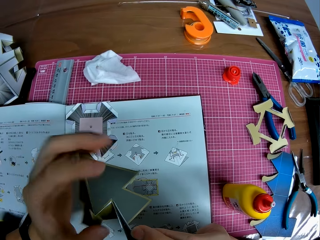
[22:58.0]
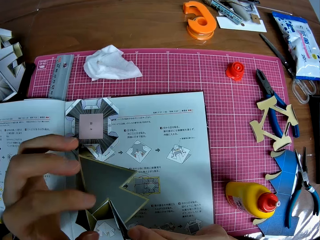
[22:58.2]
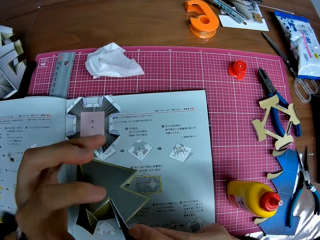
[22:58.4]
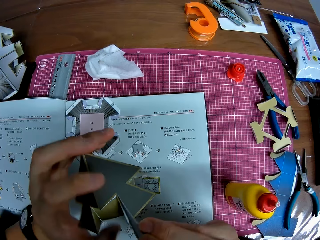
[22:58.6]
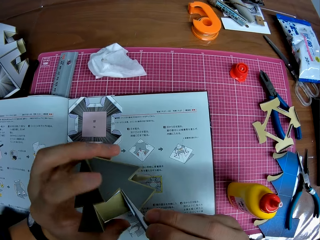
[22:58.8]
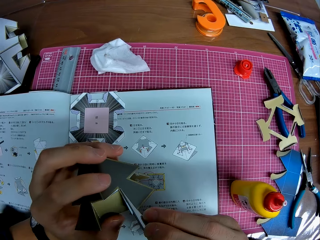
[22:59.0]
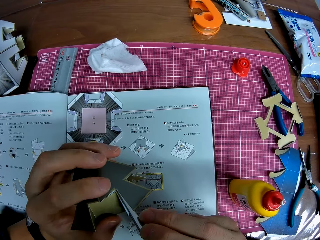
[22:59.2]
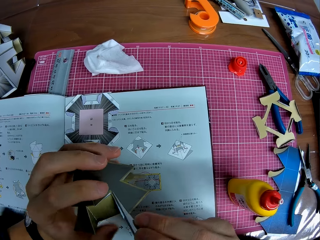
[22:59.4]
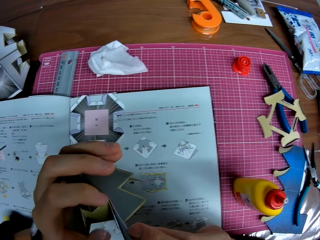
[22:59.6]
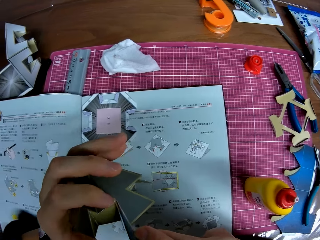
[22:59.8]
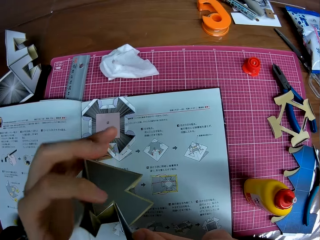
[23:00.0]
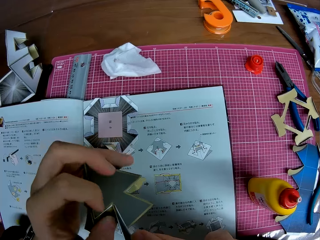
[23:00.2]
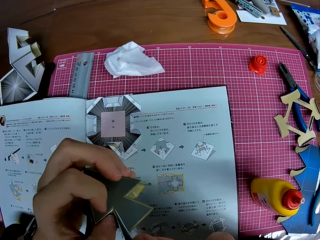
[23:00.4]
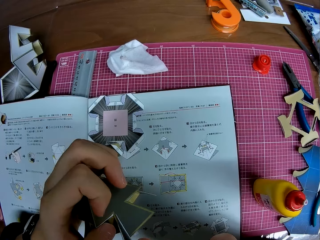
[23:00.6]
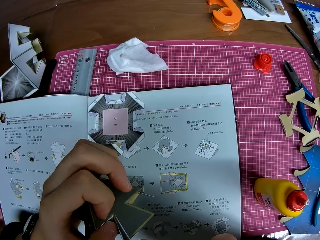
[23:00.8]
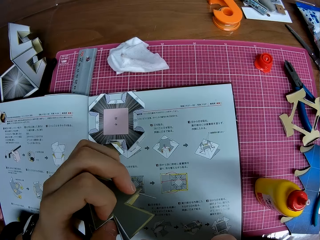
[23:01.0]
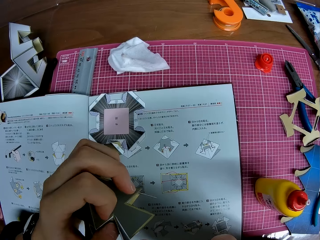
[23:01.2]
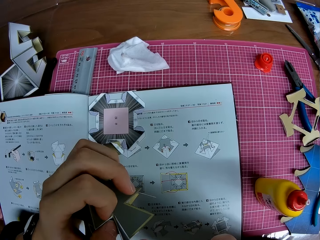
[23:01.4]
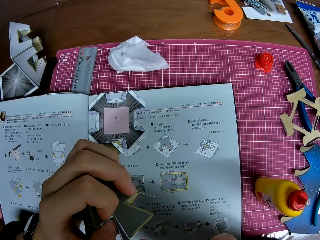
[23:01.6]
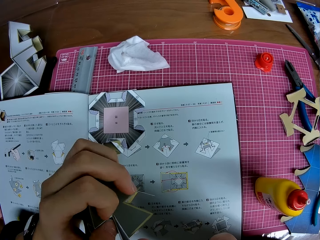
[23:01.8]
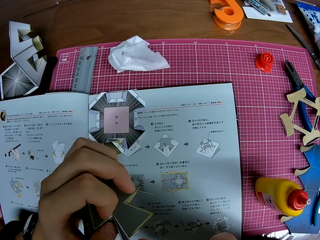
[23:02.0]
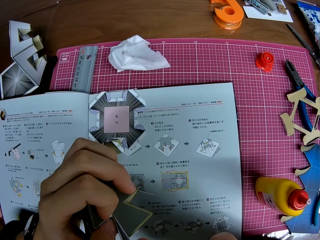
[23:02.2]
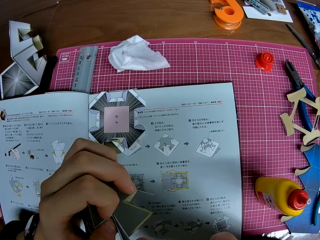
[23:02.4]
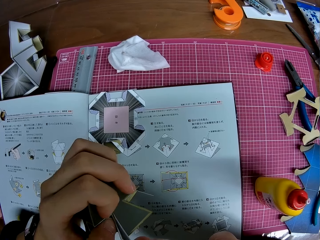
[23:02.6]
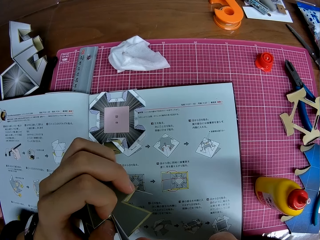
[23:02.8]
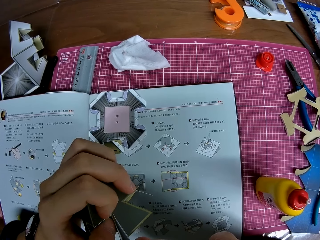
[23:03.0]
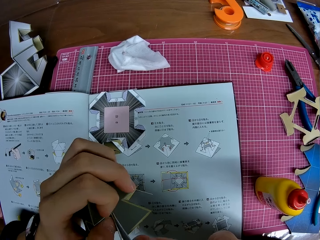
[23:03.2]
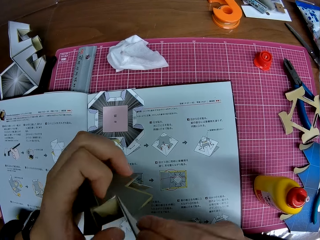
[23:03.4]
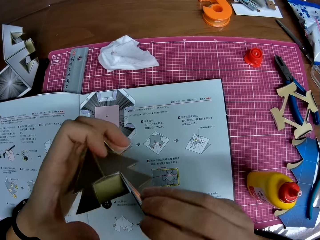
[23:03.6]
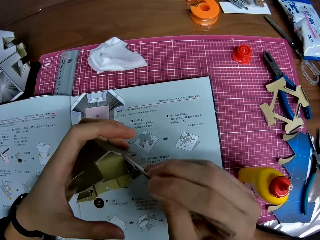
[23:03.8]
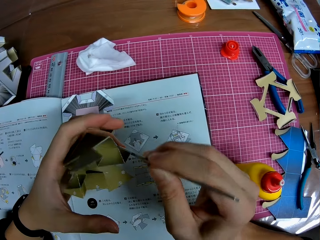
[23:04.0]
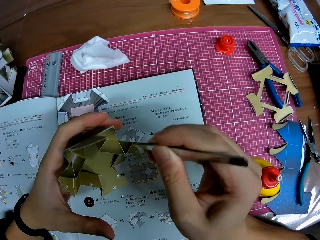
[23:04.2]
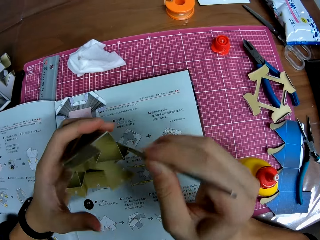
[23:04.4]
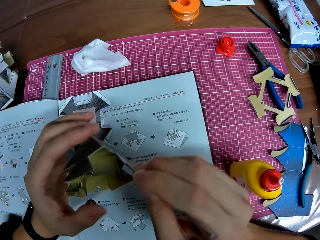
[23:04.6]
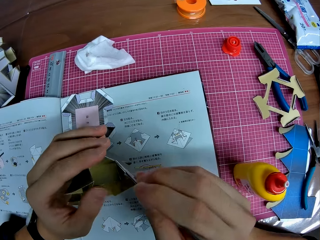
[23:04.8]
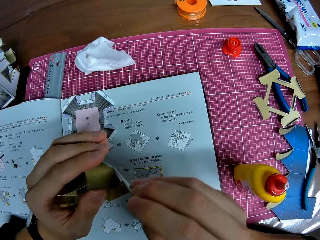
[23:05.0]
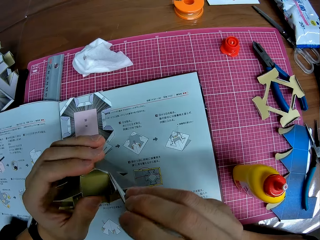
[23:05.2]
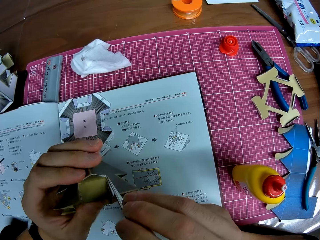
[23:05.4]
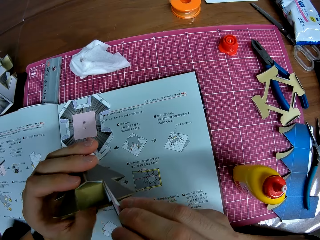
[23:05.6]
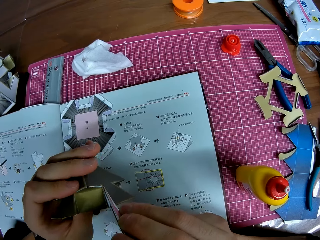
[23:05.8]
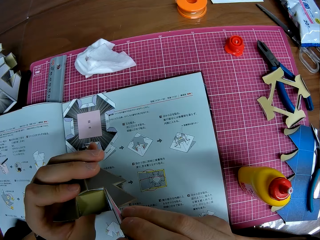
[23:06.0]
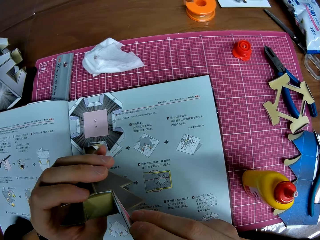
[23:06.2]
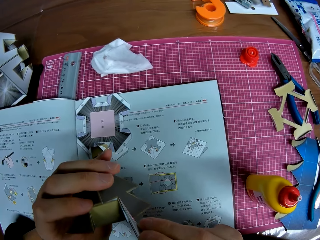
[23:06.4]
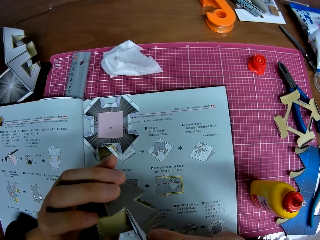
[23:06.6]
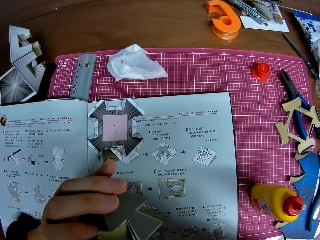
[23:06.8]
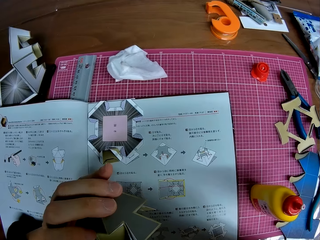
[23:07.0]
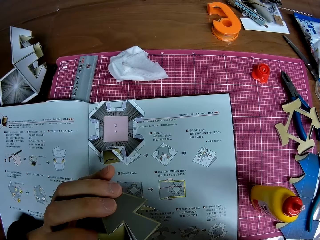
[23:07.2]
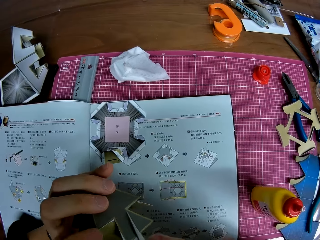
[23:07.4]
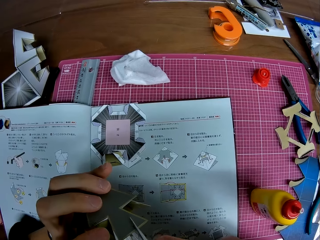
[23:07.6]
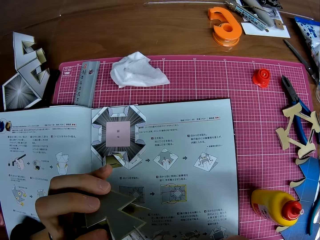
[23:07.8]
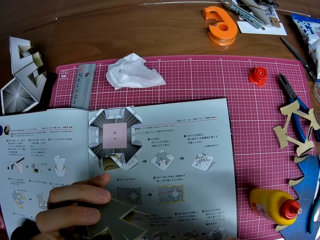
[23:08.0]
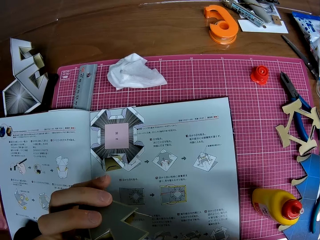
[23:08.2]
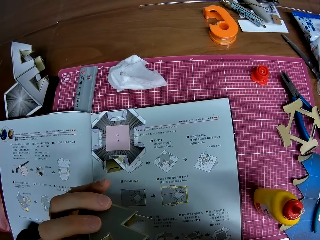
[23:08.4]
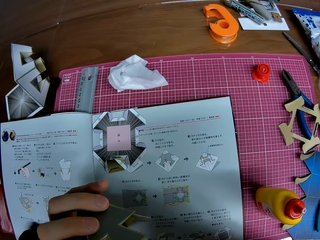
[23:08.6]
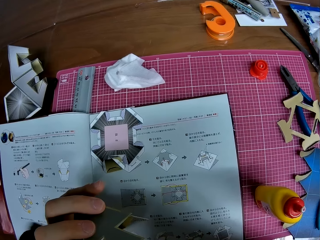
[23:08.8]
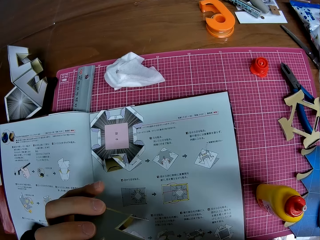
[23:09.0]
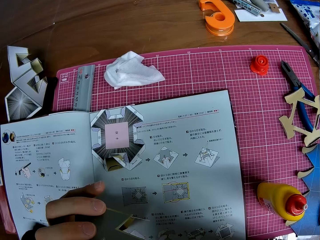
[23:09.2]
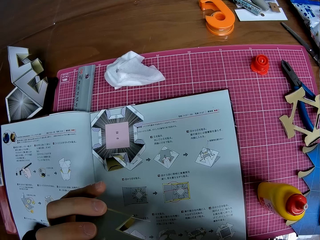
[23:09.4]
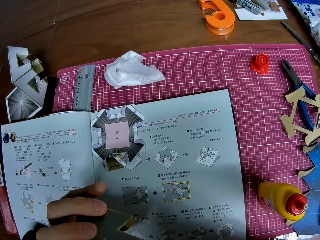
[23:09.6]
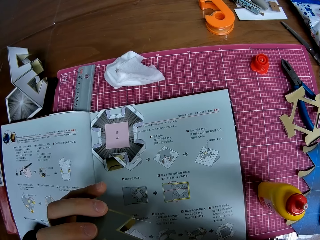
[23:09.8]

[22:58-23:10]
The camera wearer adjusts the paper craft.

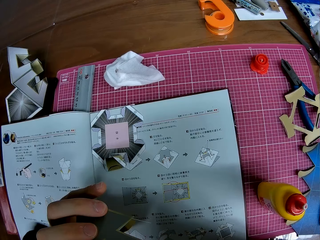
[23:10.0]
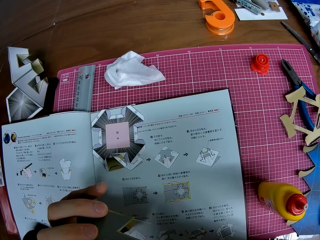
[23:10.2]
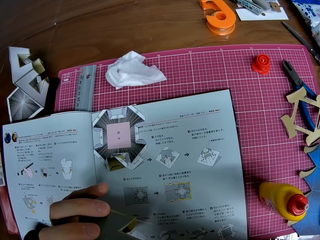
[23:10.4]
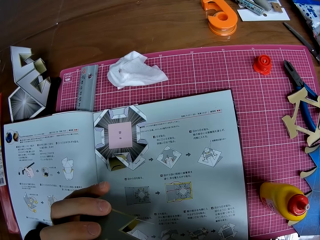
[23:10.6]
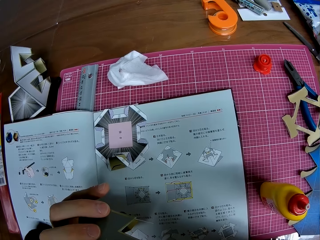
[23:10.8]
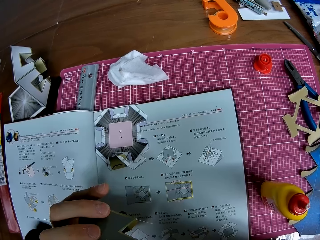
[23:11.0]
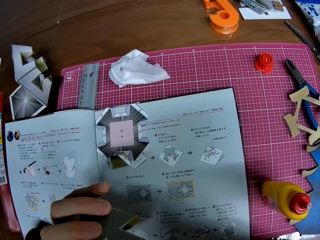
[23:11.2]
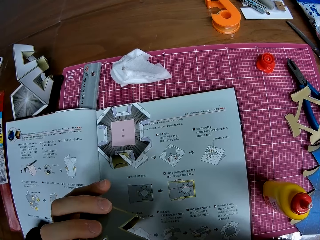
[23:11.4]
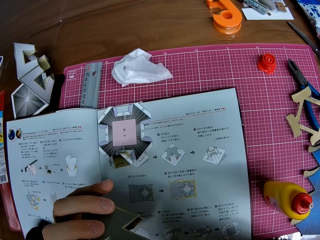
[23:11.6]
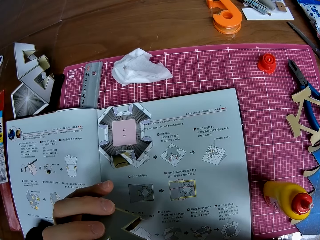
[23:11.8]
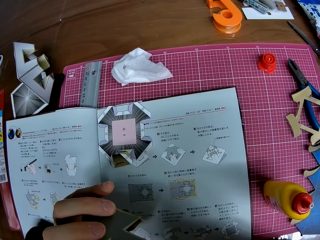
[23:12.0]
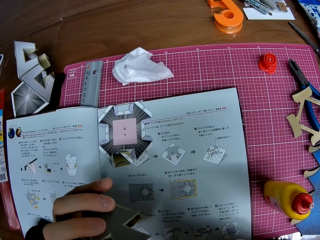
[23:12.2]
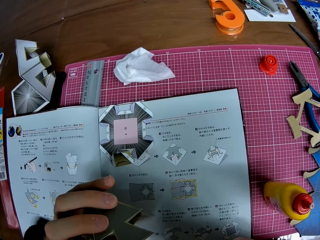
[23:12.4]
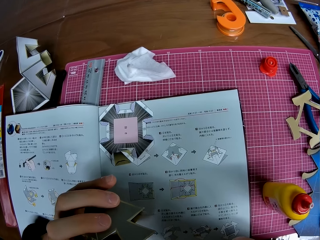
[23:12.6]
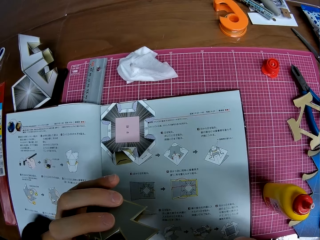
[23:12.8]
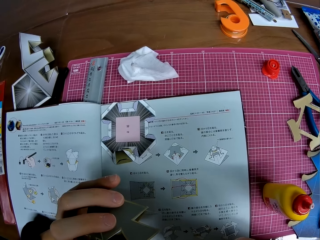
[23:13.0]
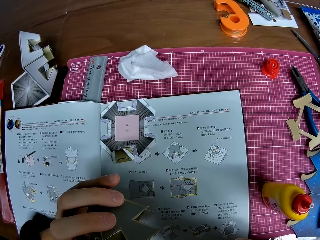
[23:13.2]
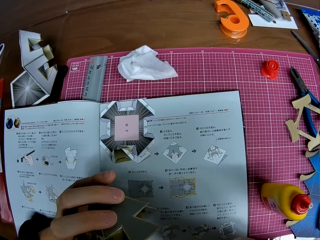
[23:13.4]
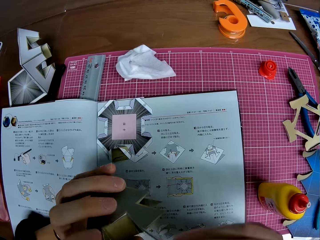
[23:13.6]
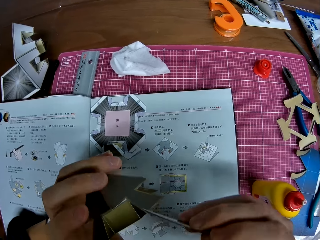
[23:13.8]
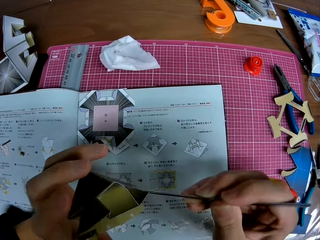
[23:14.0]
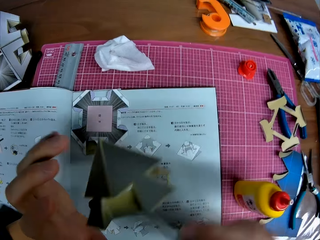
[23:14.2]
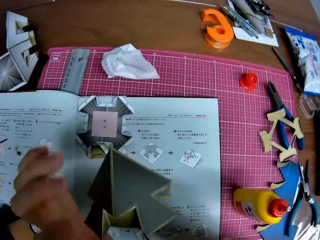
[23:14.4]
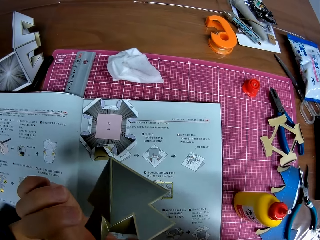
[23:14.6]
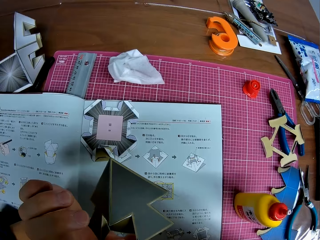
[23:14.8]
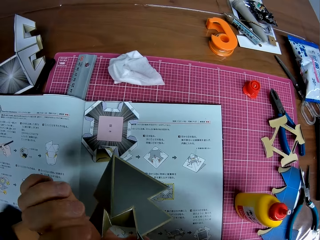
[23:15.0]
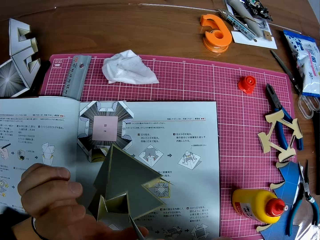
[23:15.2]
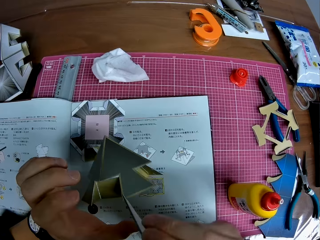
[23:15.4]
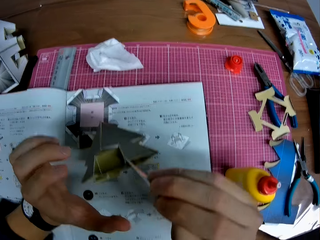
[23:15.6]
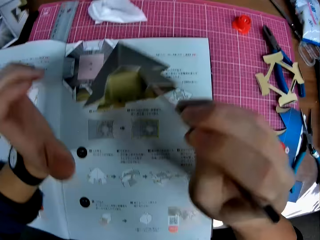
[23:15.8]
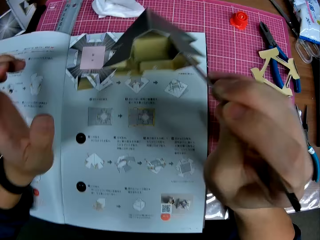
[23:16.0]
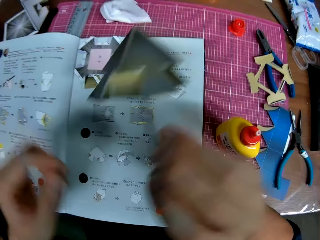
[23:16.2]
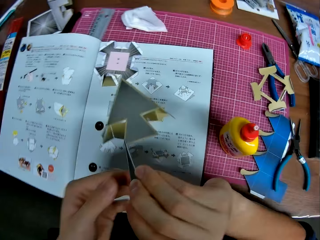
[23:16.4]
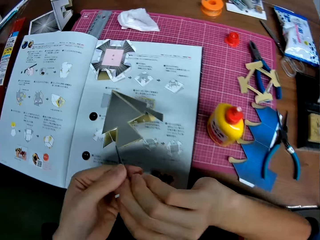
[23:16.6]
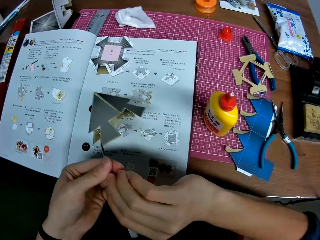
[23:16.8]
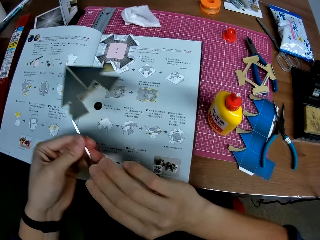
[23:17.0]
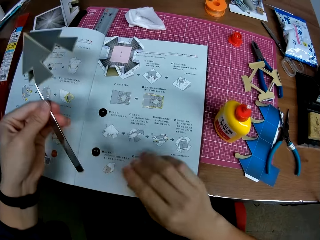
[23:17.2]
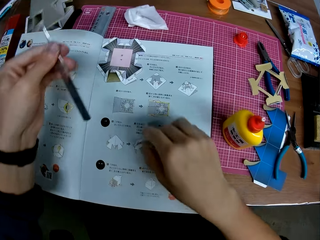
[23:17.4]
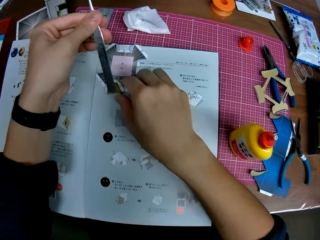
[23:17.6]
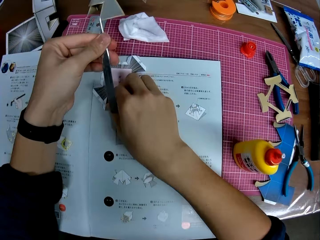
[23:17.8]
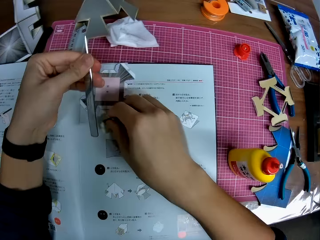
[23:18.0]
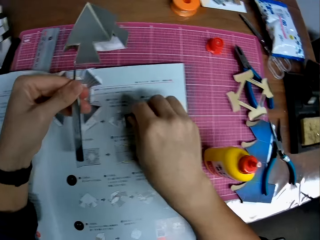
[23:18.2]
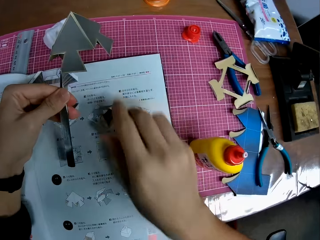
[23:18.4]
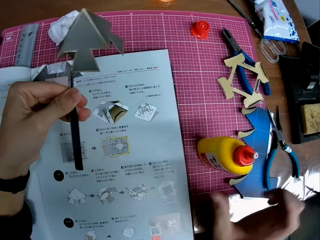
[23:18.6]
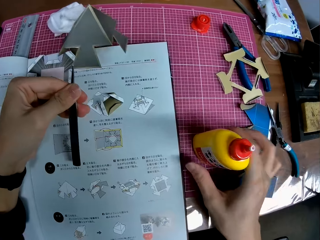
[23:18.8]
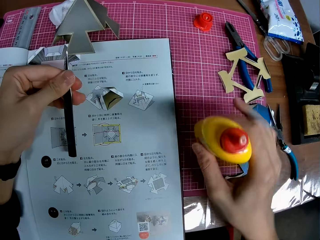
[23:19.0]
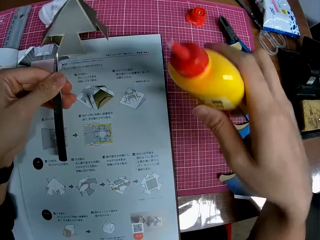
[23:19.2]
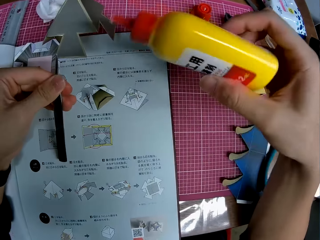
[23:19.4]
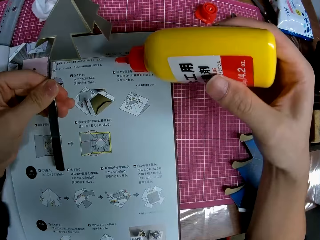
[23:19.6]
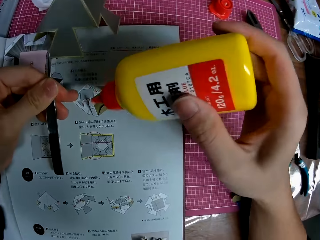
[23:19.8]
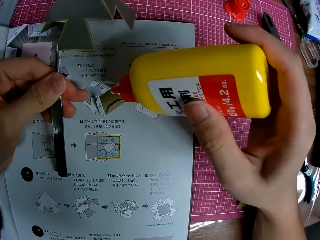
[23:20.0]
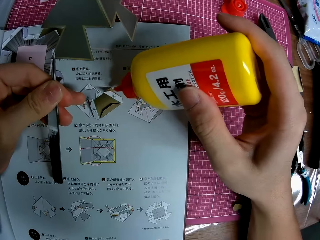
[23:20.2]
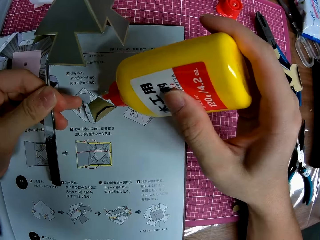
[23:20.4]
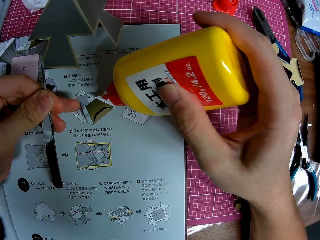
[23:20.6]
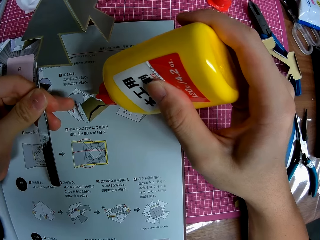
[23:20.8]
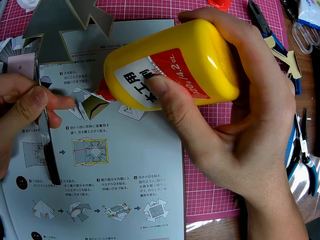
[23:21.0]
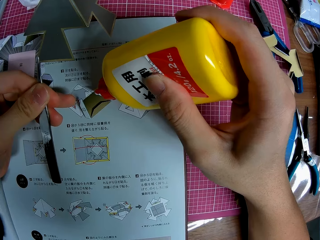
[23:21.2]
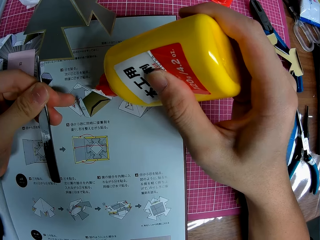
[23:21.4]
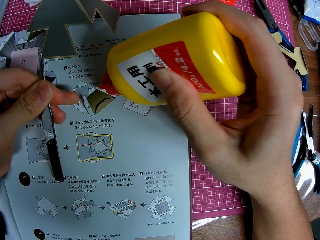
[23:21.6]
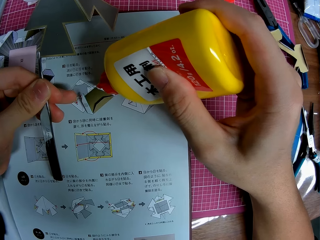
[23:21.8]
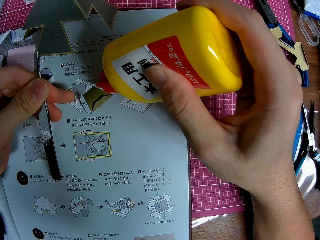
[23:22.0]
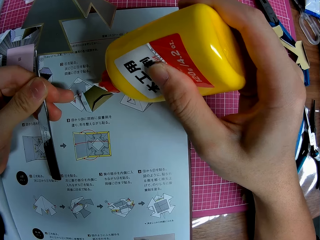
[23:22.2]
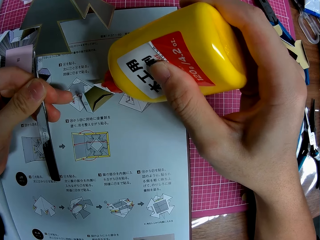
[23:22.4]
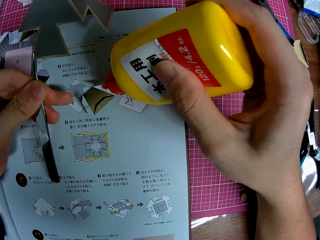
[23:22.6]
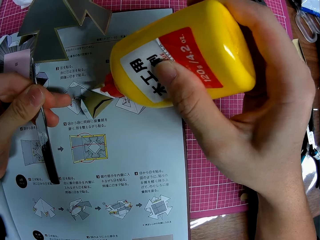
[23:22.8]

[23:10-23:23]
The camera wearer handles the tweezers with the left hand. They pick up a model piece and place the model piece on an instruction manual. They adjust a piece of craft on the table. They pick up a bottle of glue from the table. They apply glue to the piece of craft on the table. They adjust the model piece.
